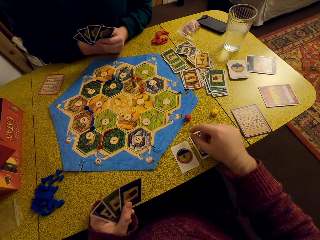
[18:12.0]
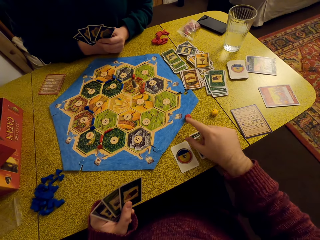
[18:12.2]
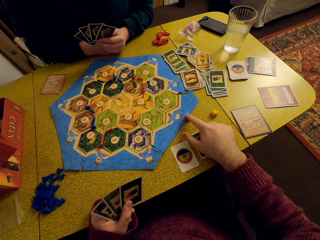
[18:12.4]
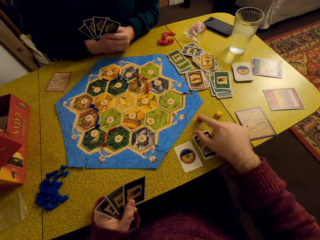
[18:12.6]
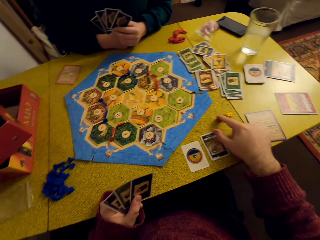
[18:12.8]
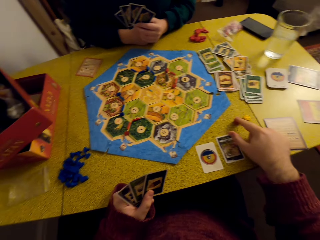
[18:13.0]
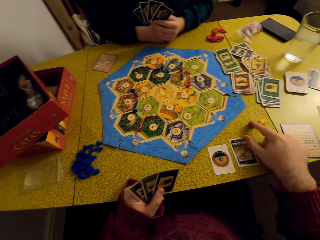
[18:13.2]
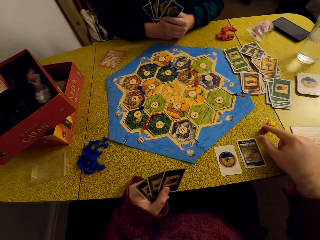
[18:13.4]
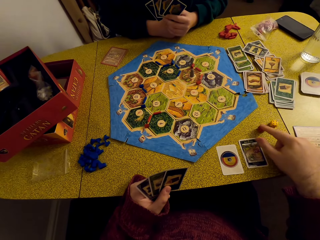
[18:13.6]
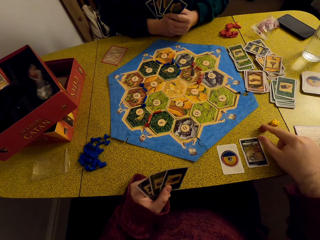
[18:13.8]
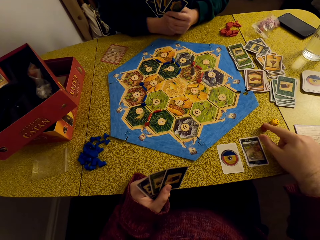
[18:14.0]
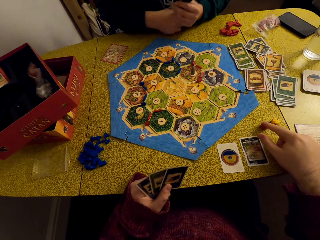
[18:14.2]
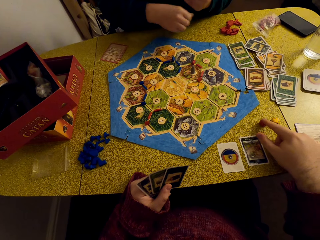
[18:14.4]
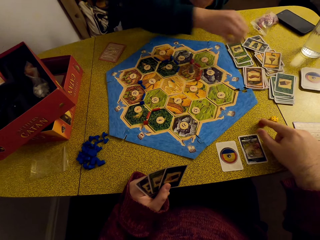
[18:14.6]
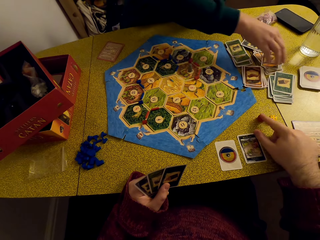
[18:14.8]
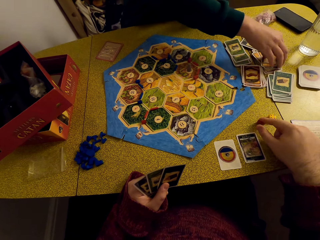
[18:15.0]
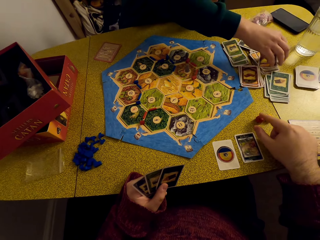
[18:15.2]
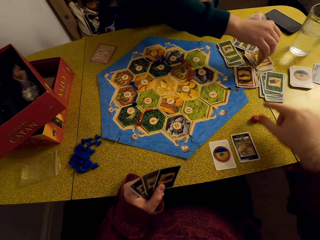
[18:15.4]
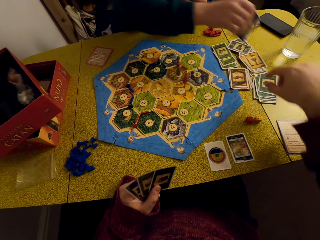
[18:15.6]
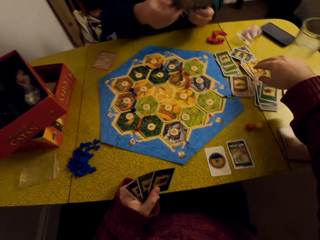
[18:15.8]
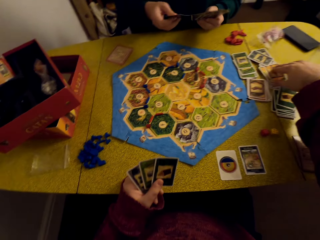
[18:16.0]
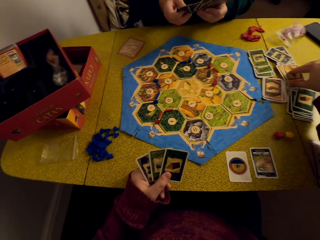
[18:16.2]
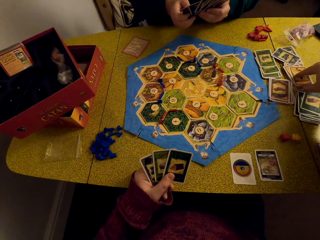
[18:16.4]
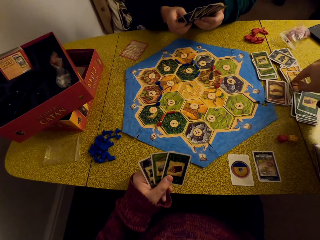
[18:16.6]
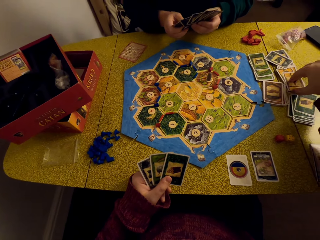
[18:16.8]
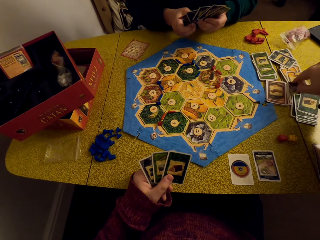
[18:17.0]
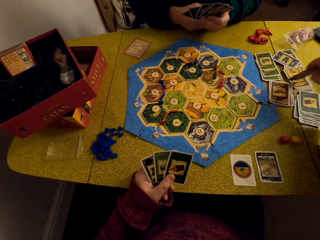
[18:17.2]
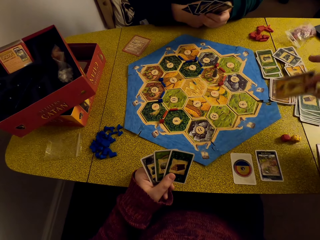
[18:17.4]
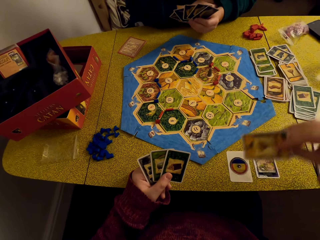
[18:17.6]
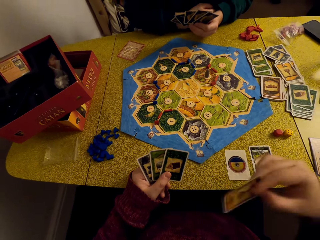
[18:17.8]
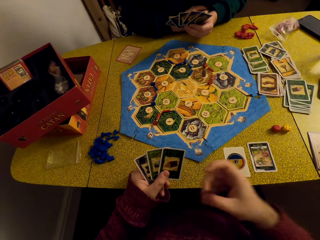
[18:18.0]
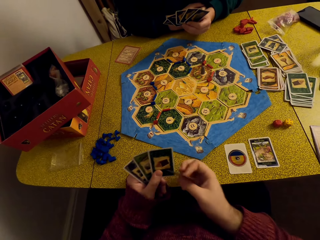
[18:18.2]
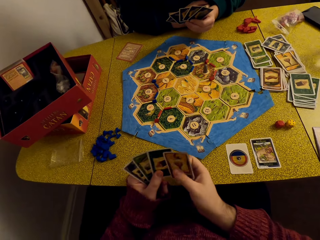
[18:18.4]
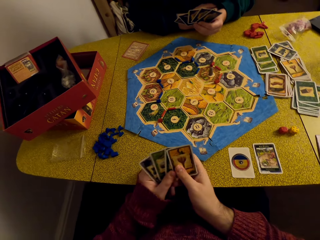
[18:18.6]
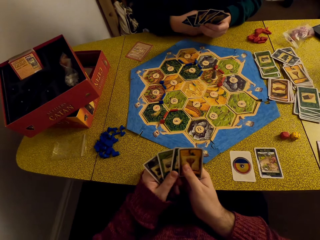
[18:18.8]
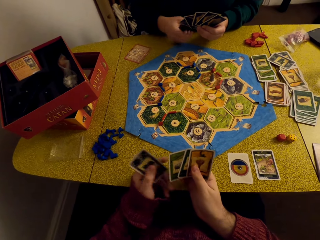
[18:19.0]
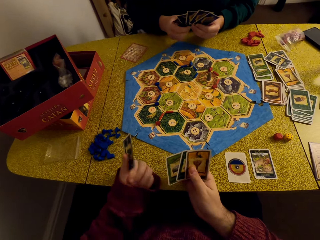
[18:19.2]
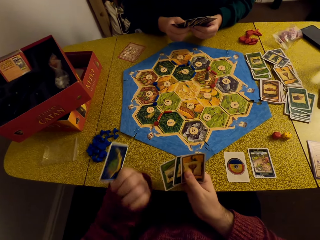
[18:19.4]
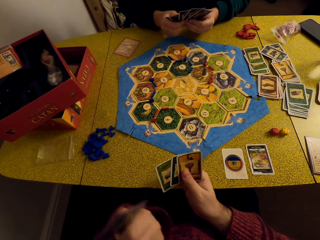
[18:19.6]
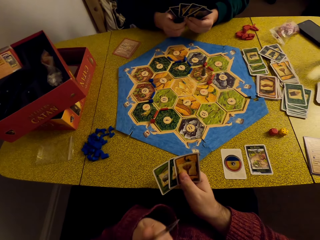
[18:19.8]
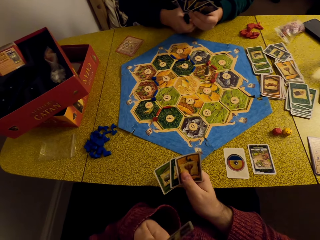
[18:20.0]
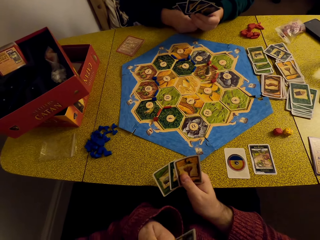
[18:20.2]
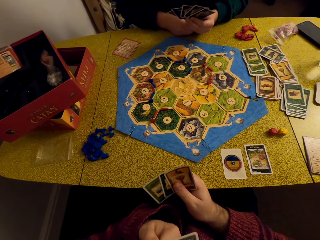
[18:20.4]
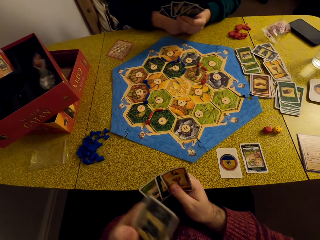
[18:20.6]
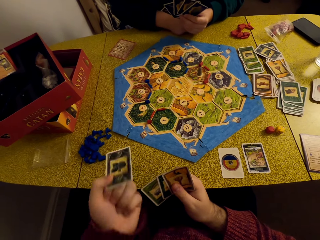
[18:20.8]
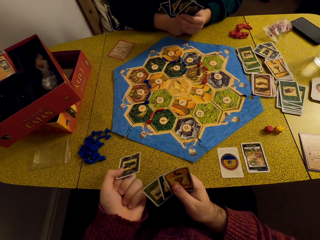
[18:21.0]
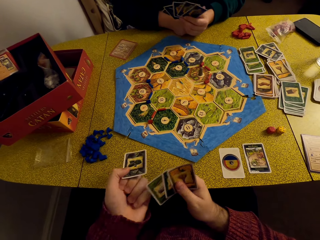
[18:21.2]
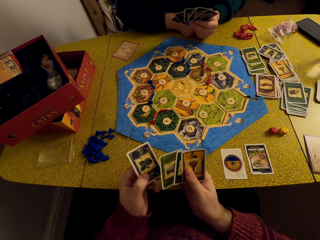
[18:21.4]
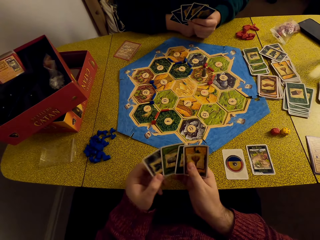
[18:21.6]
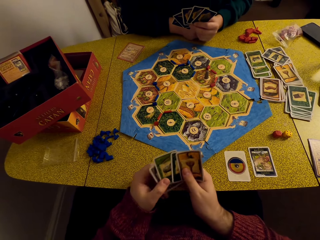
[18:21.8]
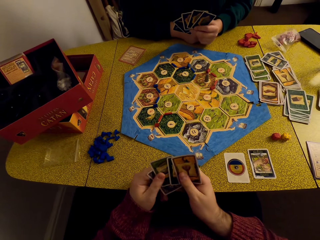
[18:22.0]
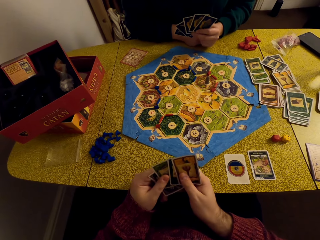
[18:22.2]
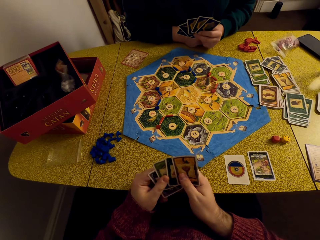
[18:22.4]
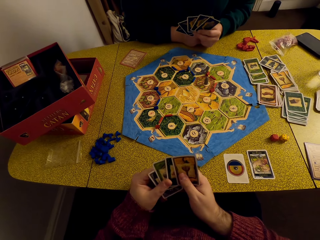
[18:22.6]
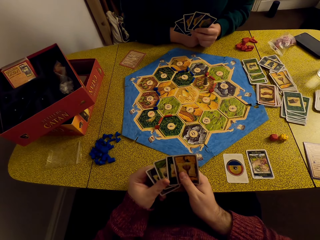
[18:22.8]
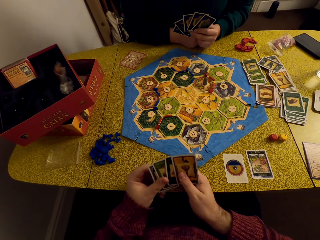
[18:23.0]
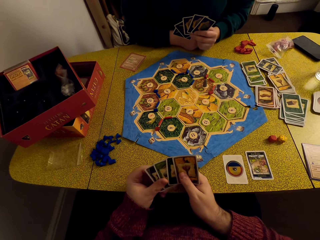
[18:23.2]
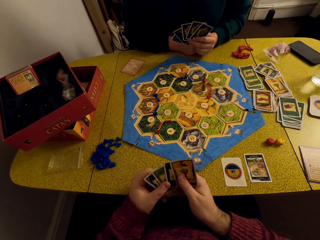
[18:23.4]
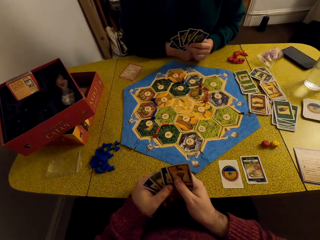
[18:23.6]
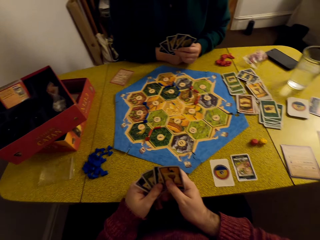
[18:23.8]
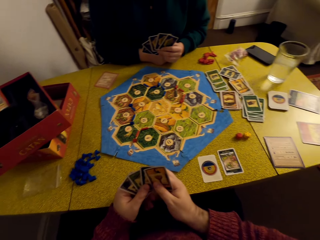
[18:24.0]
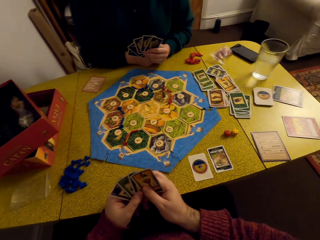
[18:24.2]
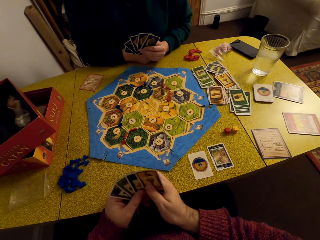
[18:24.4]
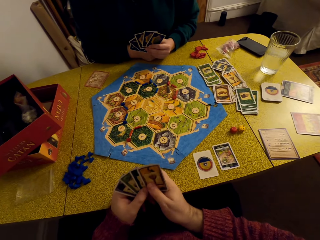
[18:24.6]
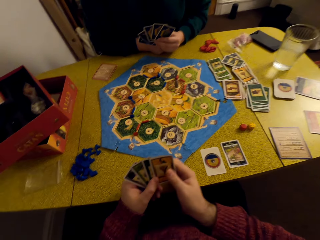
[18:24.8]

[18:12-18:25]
The camera wearer places the dice together. He rotates the dice with his finger. A woman picks up a card. The camera wearer picks a resource card on the table. He talks to the woman. He places the card in his deck. He picks out a card from his deck. He talks to the woman. He places the card in his deck. The woman talks to the camera wearer.

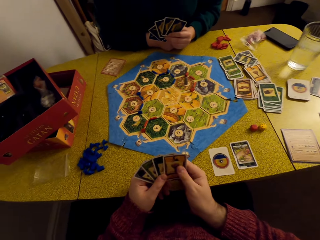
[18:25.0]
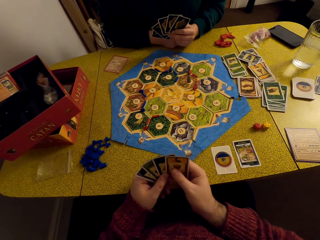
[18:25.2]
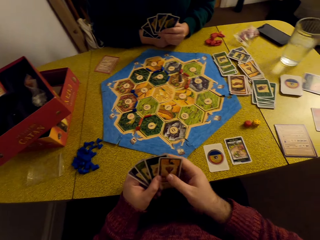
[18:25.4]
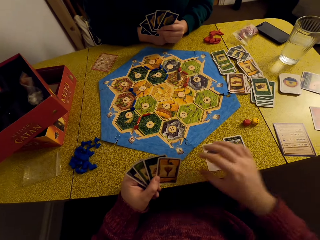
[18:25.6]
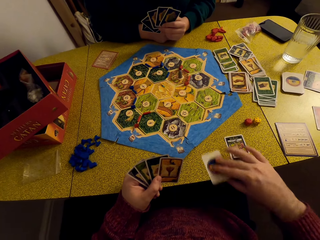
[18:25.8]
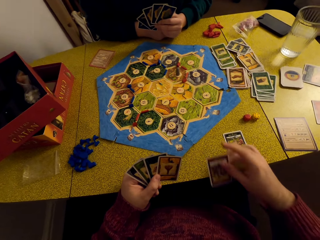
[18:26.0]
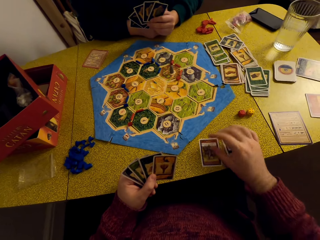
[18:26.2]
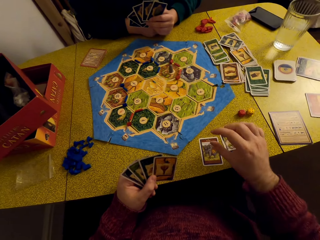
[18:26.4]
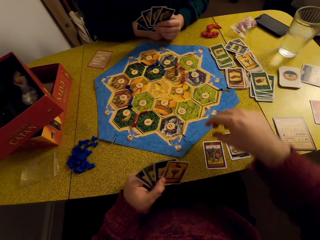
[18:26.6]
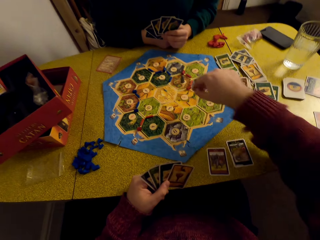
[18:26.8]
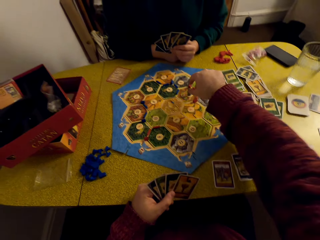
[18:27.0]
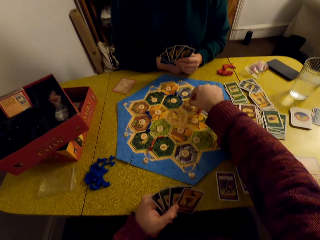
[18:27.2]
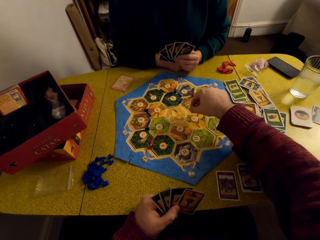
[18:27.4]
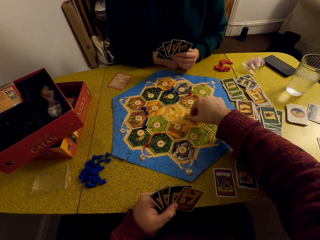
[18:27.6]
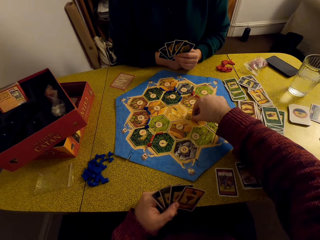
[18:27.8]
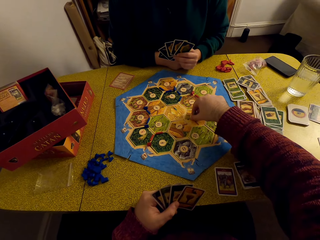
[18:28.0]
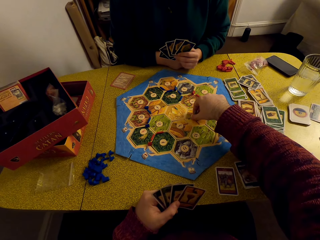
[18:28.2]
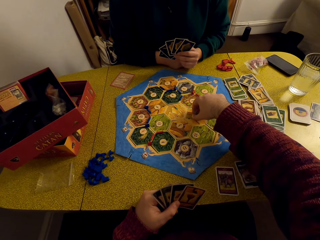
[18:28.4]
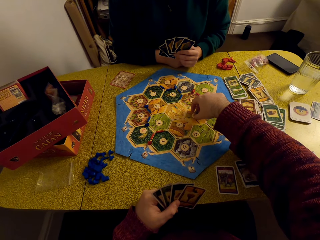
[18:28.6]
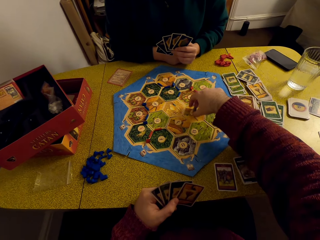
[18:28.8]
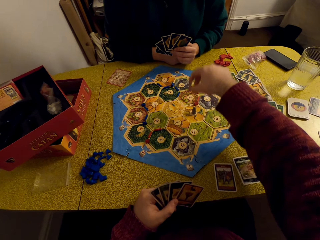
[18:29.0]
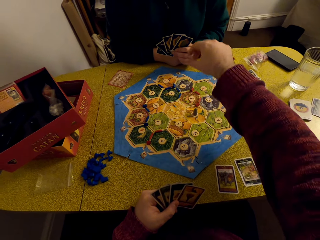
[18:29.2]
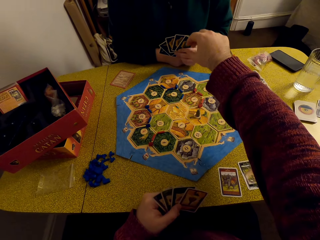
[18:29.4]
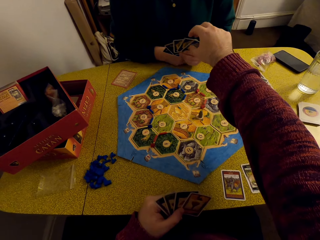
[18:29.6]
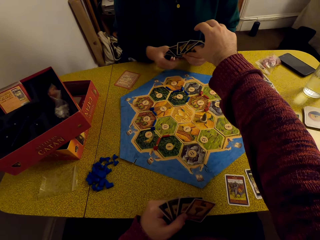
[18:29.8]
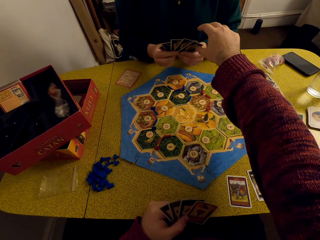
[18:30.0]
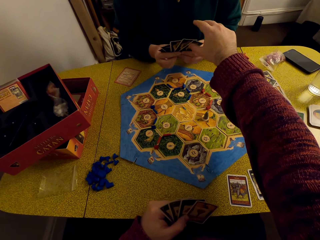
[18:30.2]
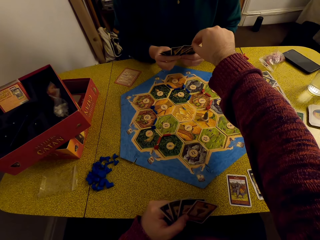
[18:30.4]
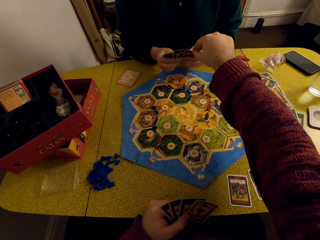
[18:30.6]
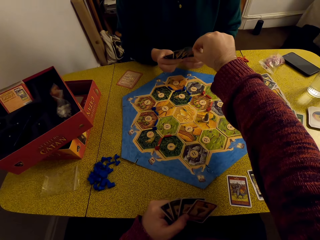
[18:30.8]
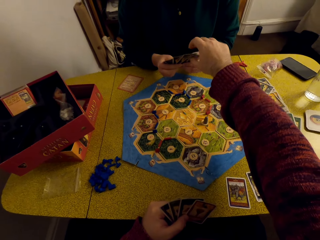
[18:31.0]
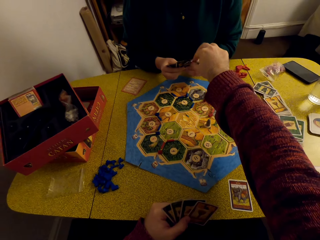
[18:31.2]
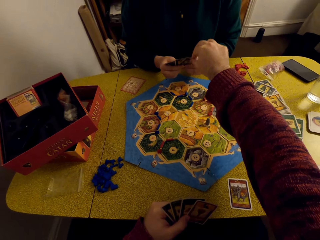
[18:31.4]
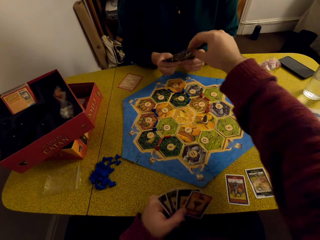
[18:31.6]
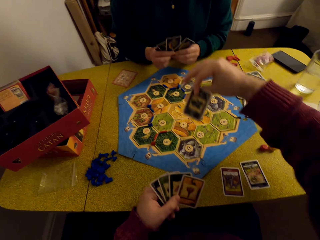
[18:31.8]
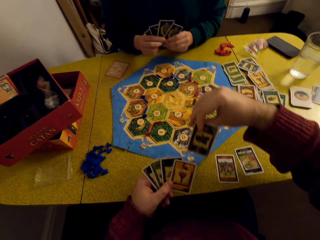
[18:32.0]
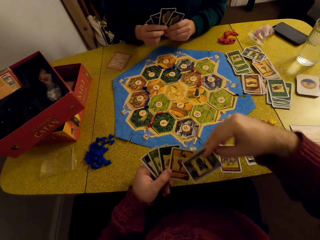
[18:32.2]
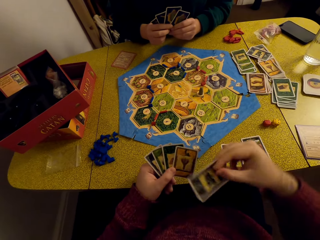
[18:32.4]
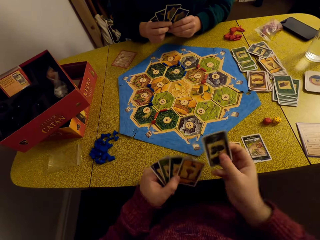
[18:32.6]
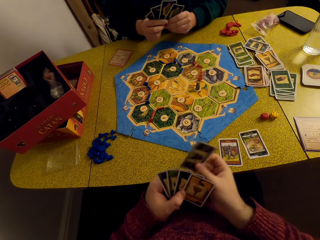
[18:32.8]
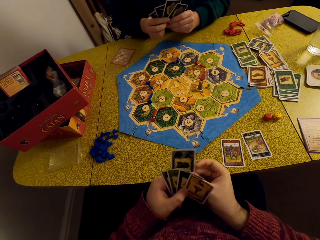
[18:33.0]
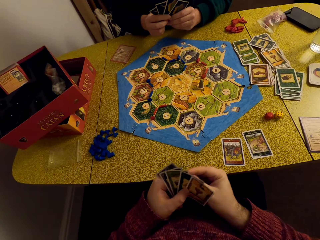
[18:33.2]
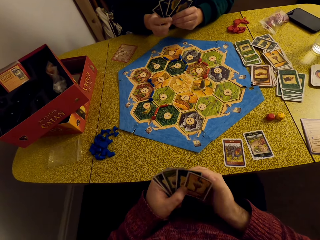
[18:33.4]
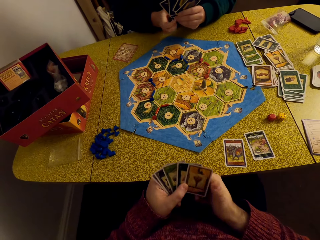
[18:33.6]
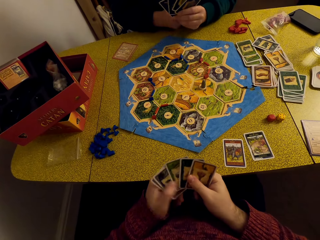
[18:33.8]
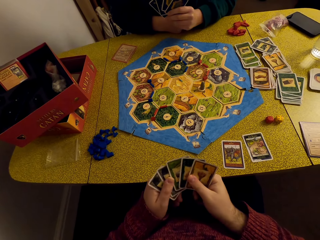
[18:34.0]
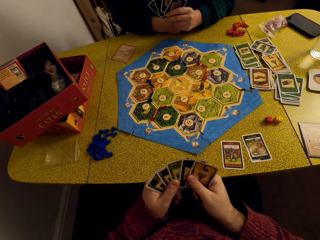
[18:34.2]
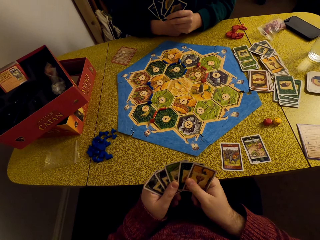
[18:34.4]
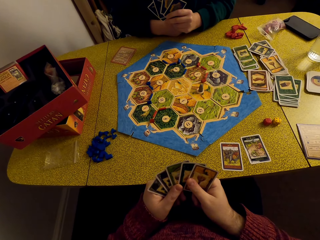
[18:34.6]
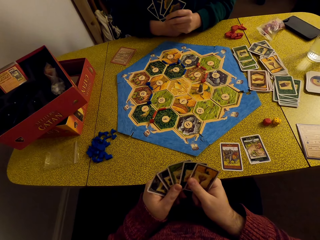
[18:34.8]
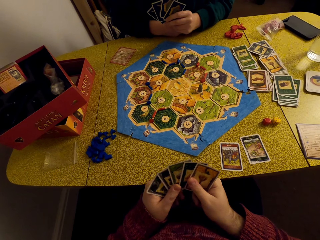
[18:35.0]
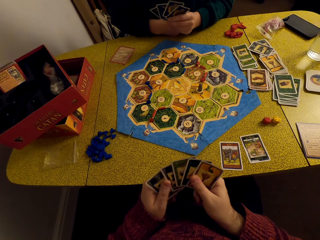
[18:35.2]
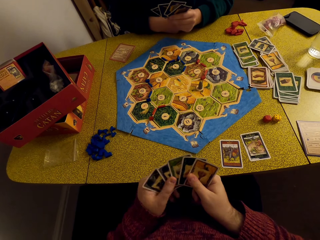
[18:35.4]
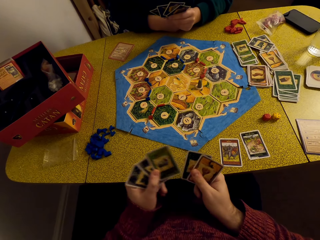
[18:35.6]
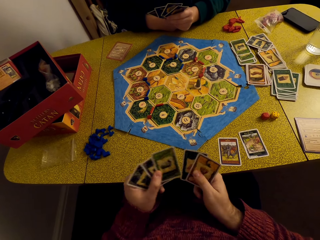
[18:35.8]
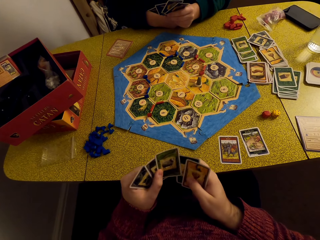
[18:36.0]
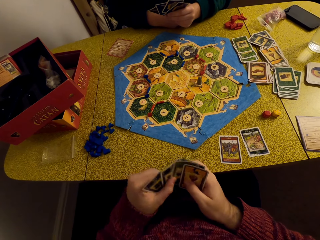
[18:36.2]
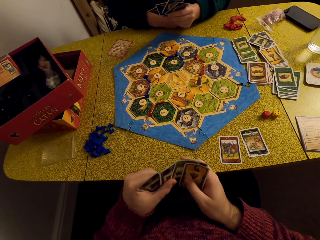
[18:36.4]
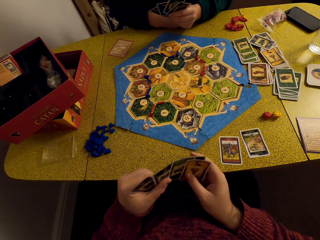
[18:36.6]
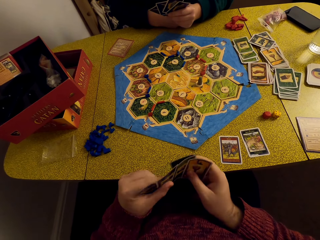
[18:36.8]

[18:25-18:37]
The camera wearer turns the card. He moves a robber on the Catan board. A woman talks to the camera wearer. The camera wearer picks out a resource card from the woman's deck. He places the card in his deck. He arranges his cards.
